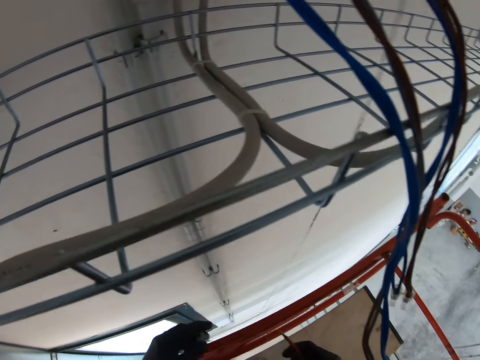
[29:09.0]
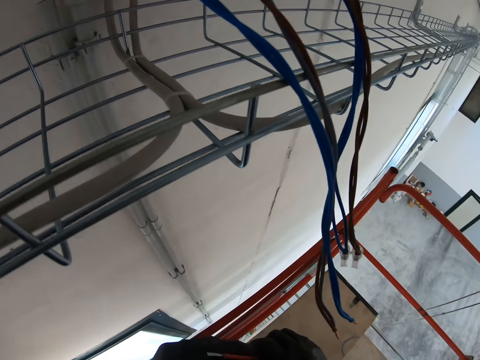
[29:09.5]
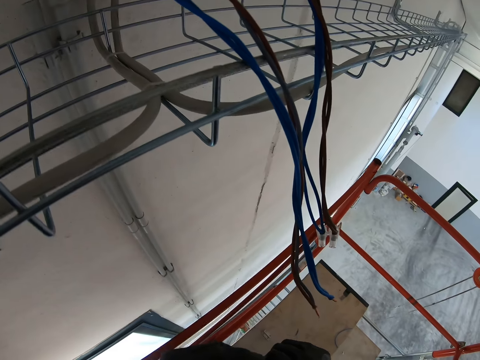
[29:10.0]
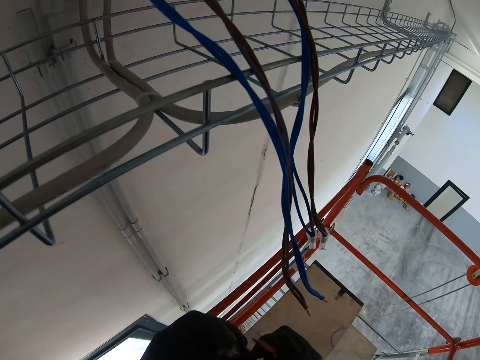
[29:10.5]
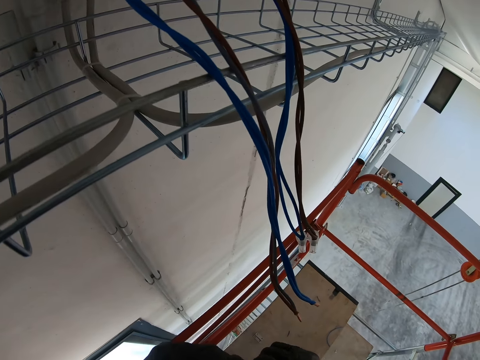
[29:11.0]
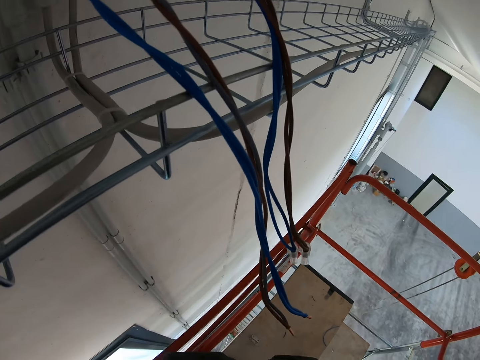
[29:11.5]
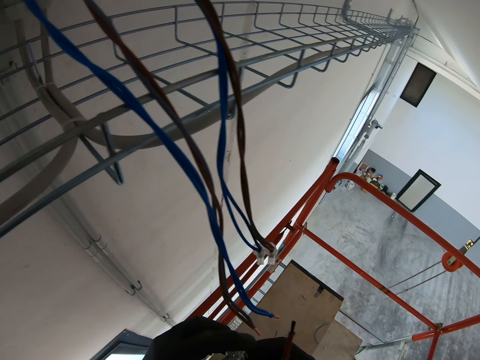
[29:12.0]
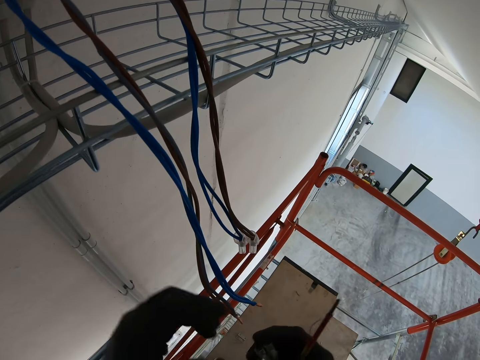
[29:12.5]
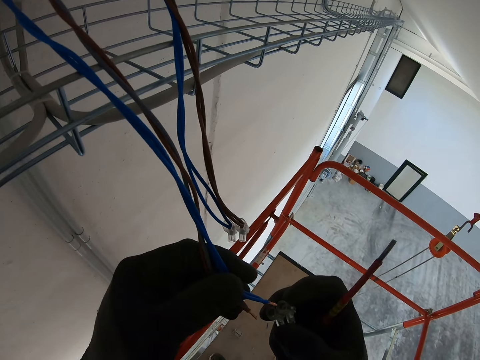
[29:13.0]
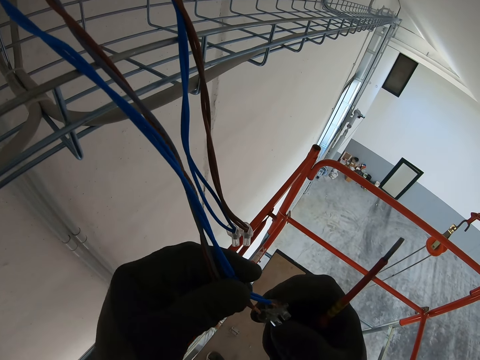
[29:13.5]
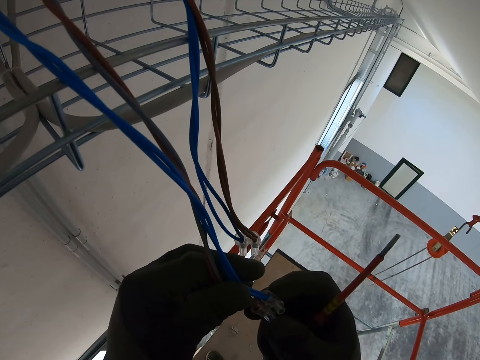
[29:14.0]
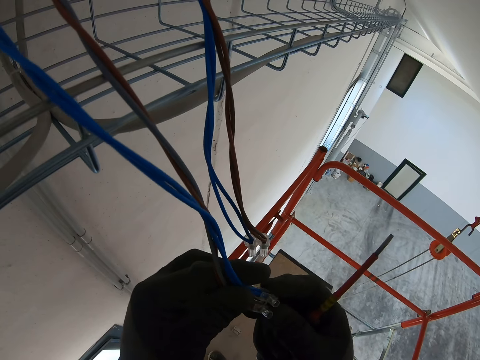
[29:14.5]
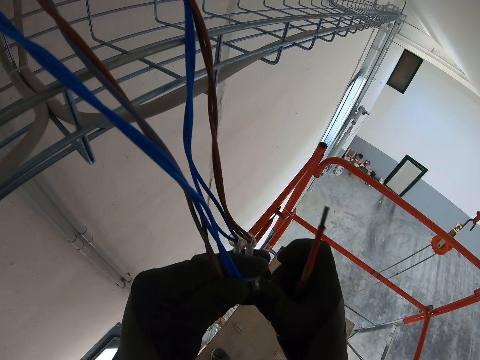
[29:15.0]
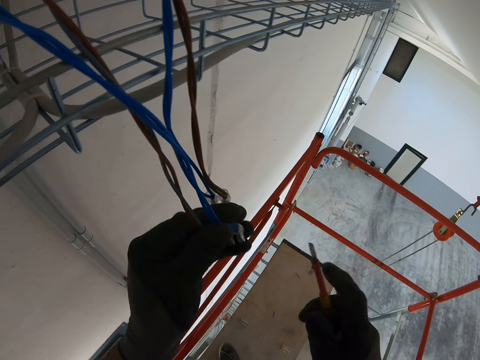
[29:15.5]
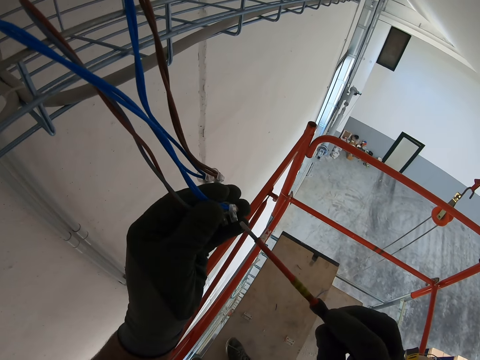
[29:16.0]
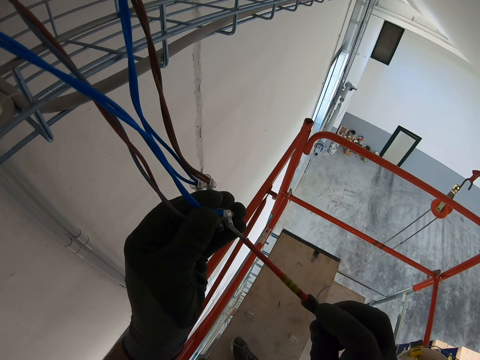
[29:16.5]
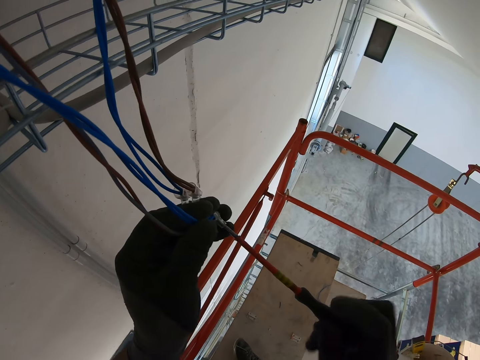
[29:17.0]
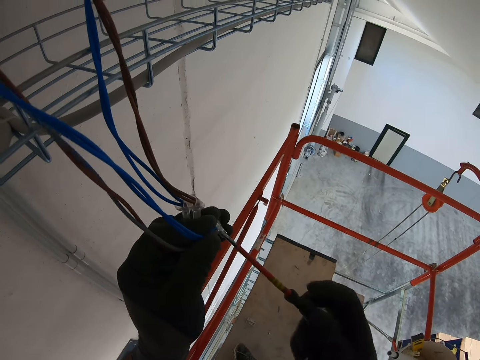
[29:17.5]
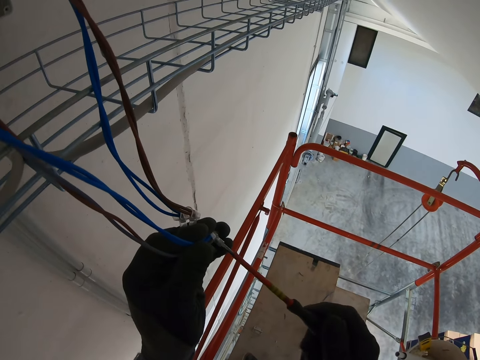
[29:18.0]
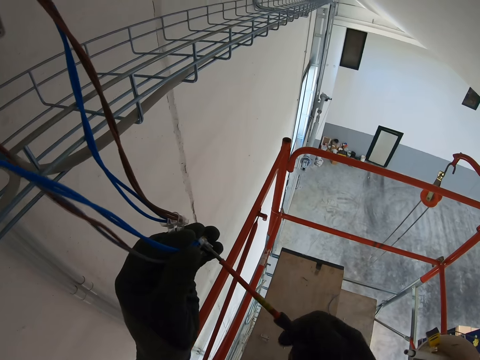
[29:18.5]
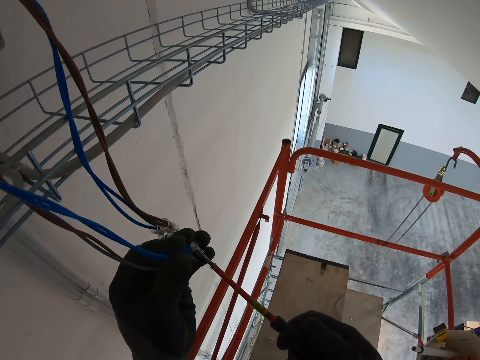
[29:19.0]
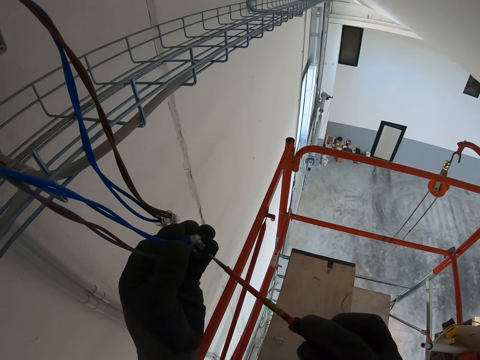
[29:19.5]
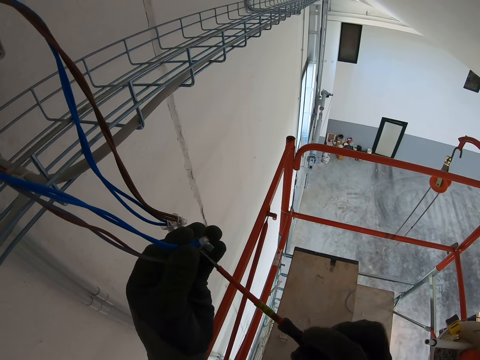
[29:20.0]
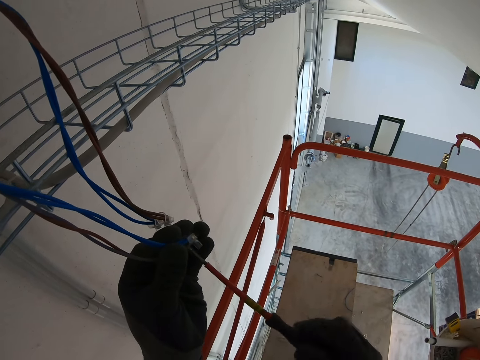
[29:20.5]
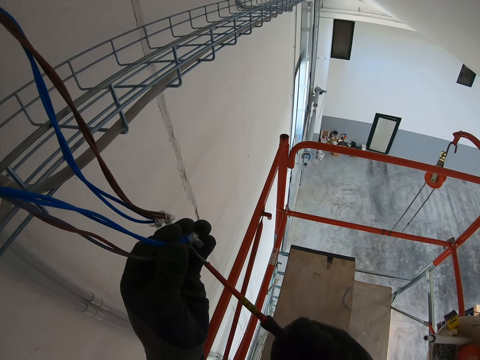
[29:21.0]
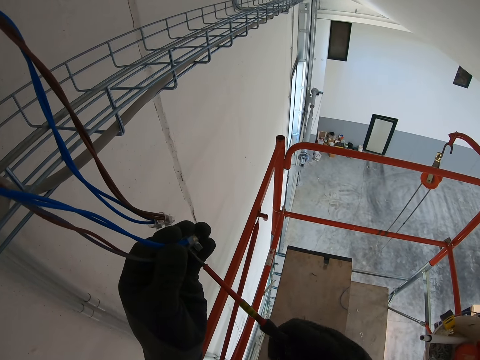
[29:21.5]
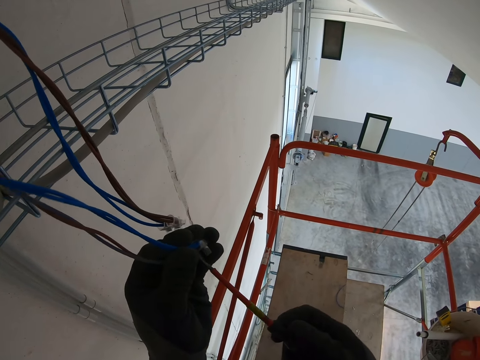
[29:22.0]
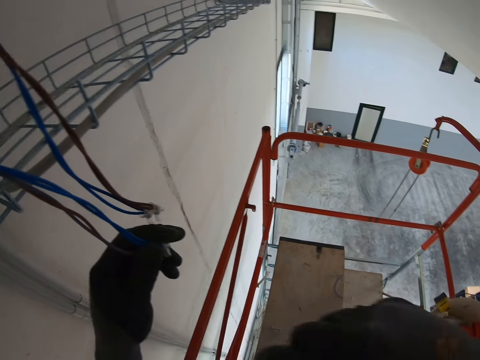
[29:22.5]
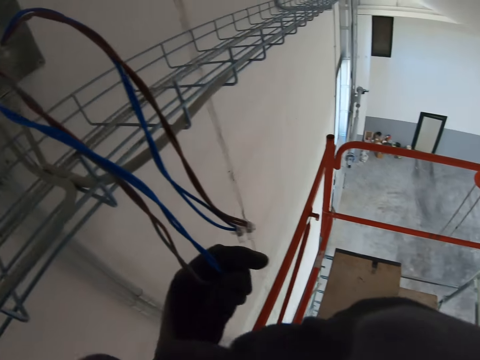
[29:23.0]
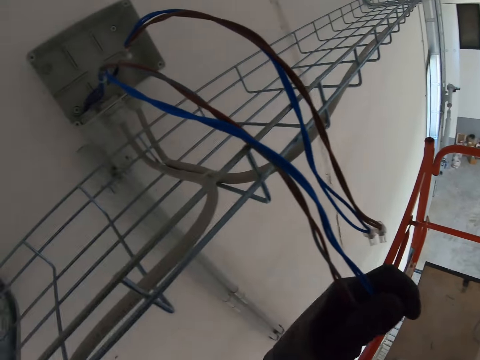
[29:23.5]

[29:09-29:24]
The camera wearer connects the cable with something. They fix the wire terminal block on the twisted wire. They screw on the wire terminal block with a screwdriver.

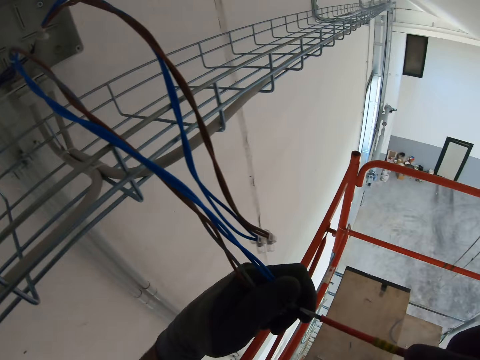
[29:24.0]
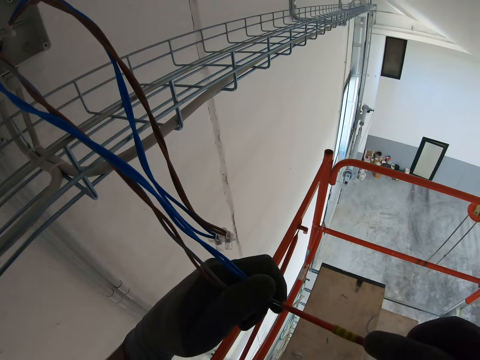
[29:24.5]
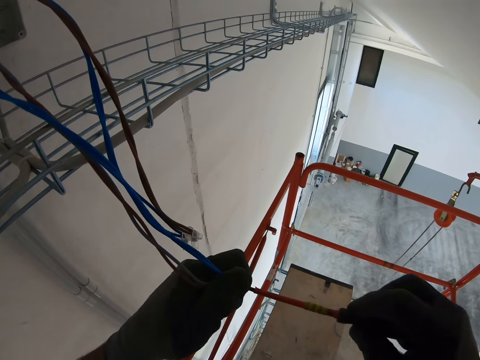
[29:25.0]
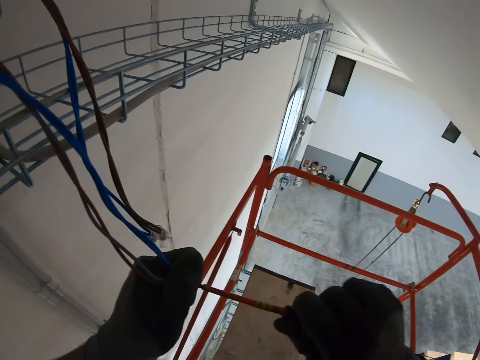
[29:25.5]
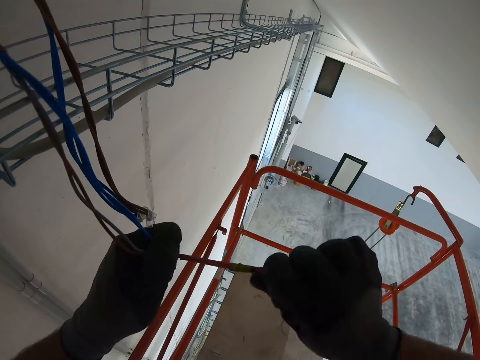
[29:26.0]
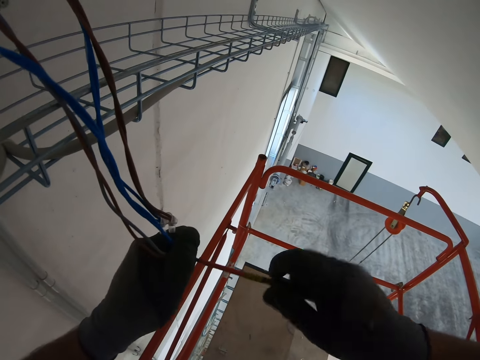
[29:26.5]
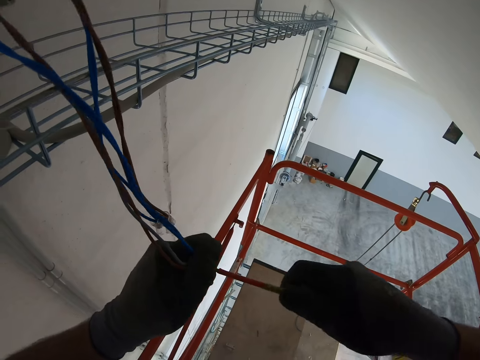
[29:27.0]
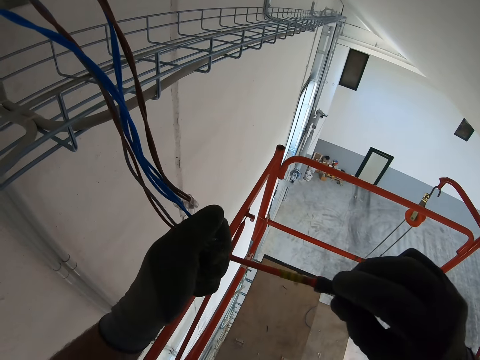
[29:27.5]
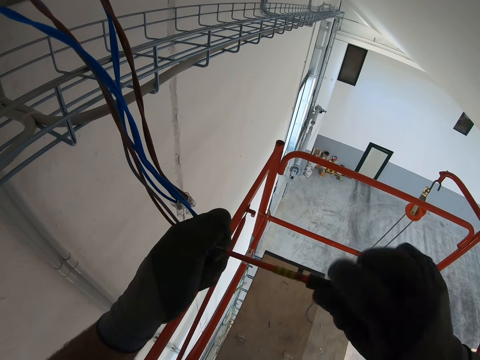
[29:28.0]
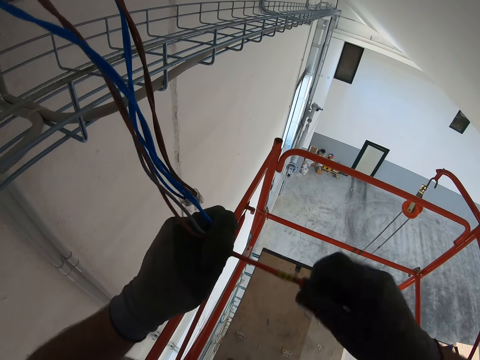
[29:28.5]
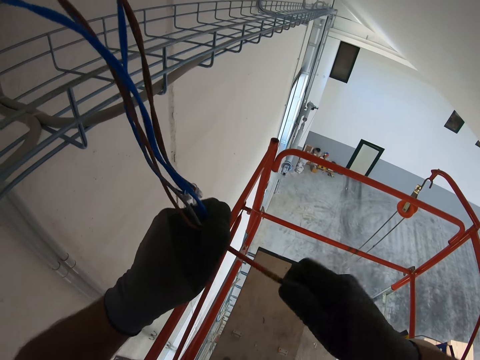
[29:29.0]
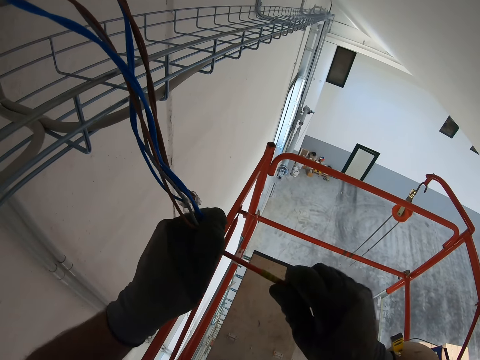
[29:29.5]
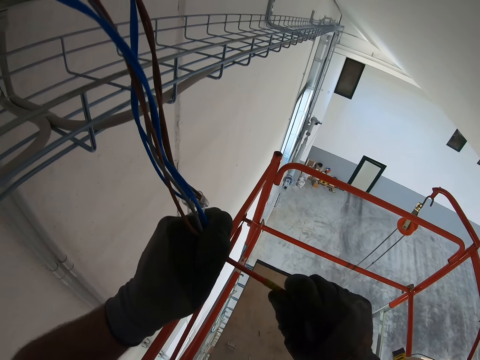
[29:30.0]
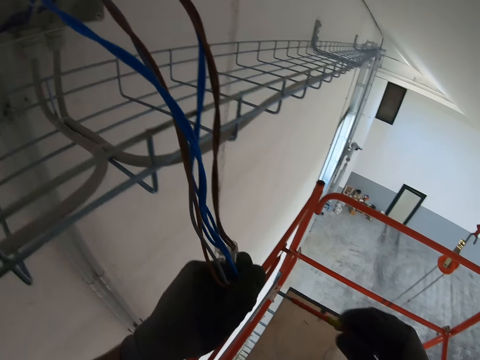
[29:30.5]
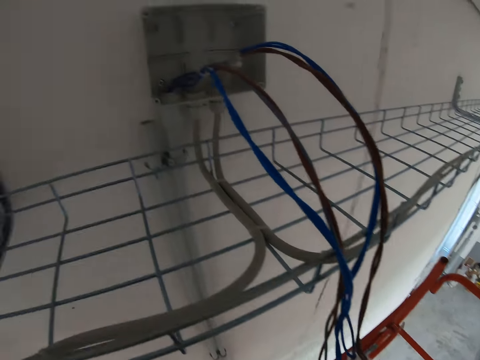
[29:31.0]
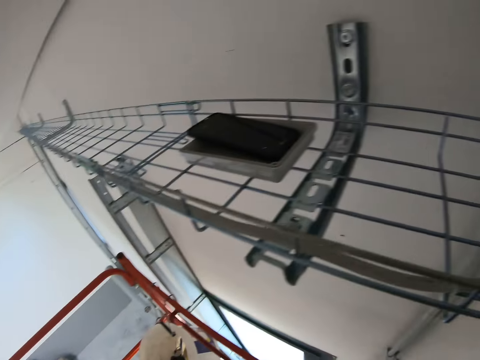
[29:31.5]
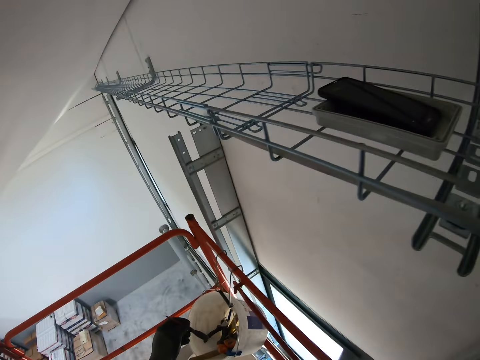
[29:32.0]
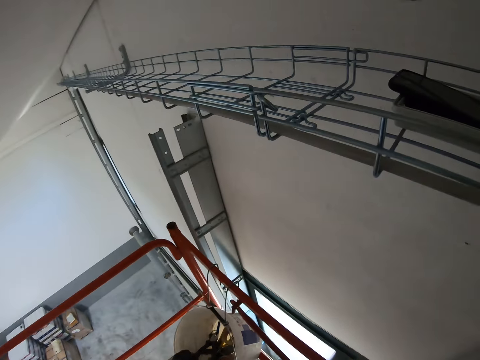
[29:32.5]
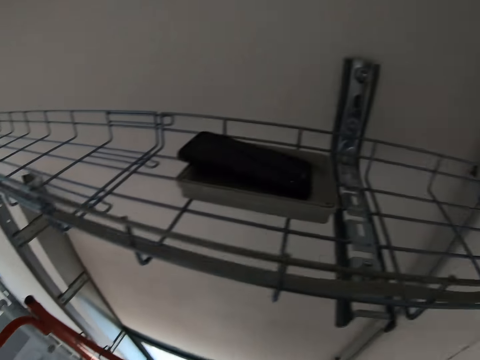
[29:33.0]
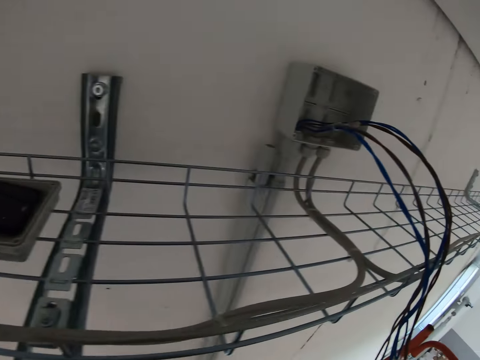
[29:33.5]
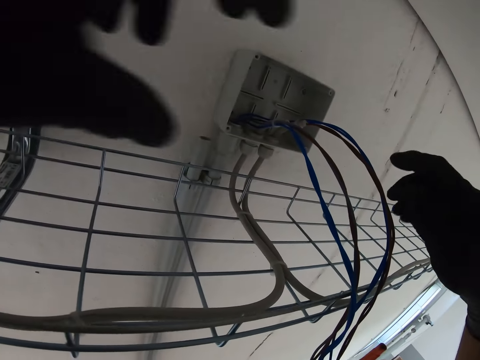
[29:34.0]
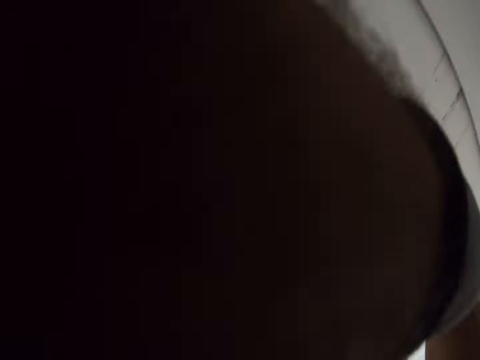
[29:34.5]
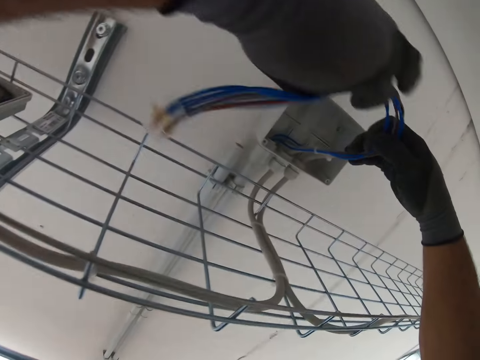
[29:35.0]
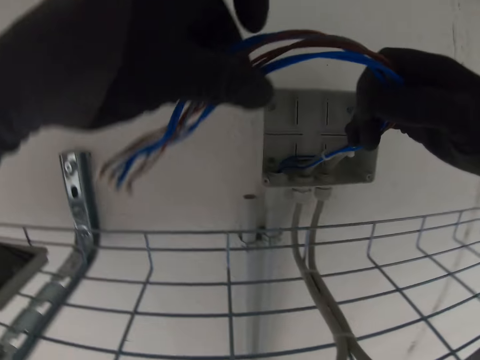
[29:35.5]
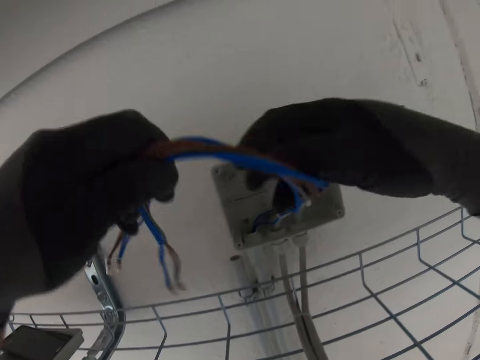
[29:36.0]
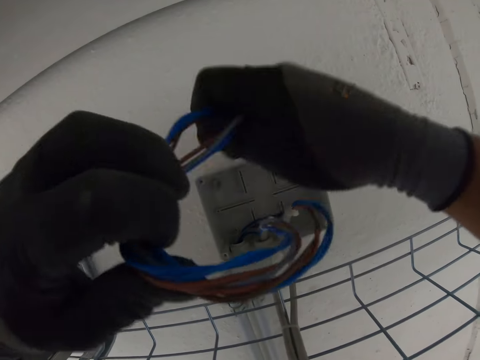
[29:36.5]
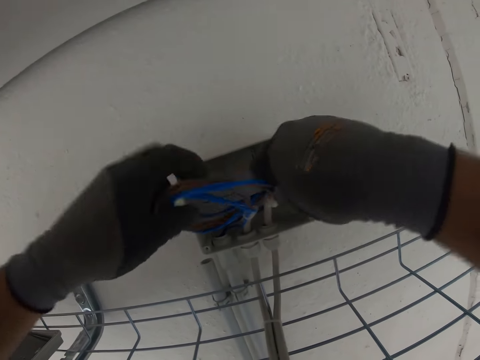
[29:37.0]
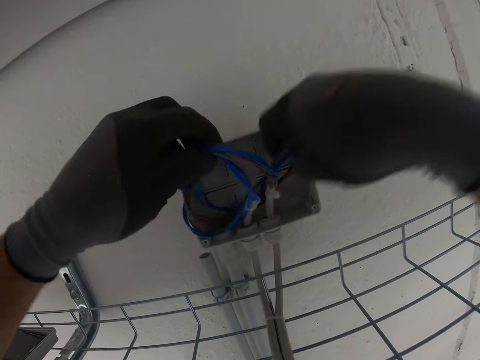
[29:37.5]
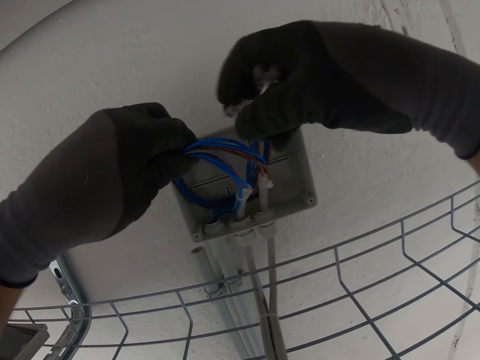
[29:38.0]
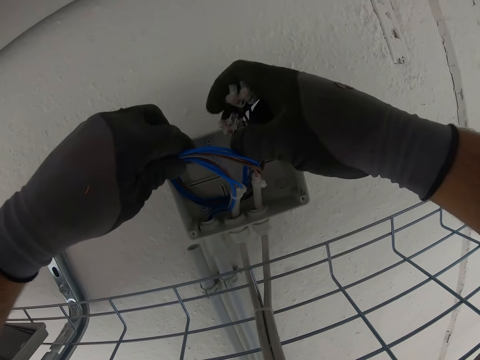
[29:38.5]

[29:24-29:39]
The camera wearer throws the screwdriver in a tool bucket. He rolls the cables to fit in the open switch, and pulls the cables with his hands.
